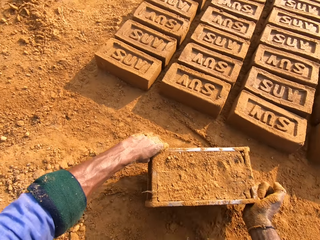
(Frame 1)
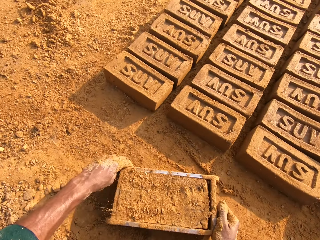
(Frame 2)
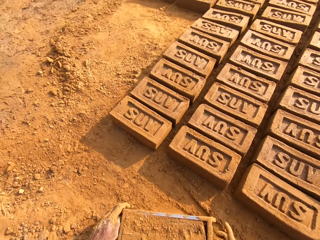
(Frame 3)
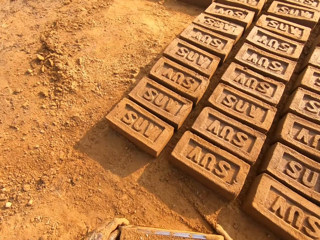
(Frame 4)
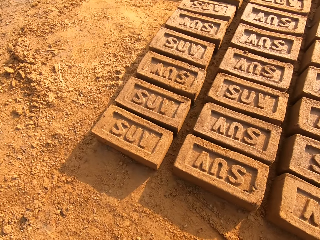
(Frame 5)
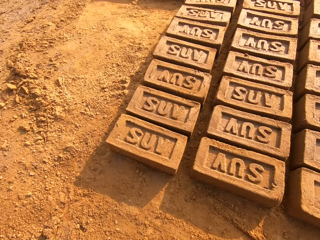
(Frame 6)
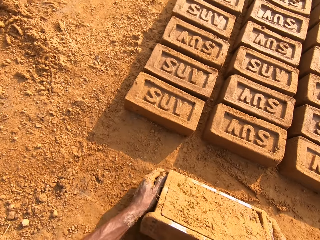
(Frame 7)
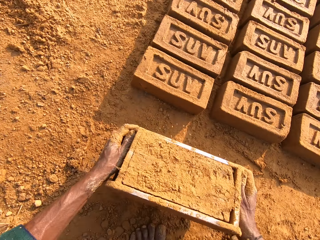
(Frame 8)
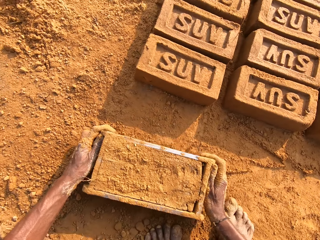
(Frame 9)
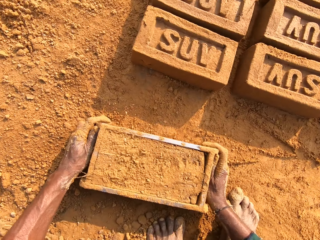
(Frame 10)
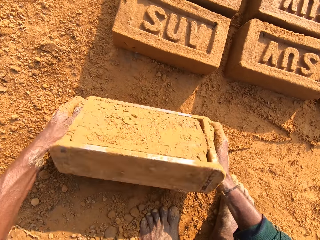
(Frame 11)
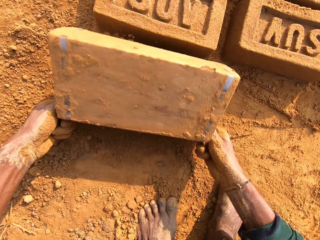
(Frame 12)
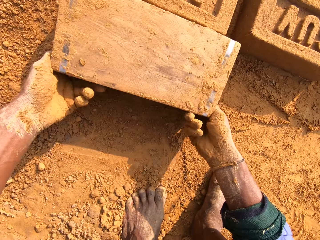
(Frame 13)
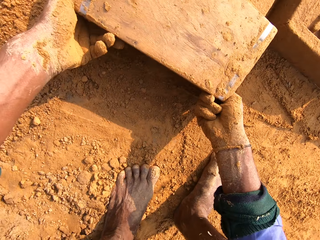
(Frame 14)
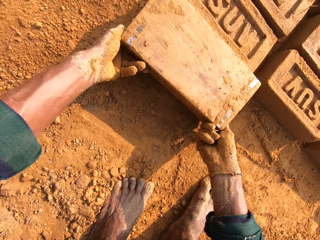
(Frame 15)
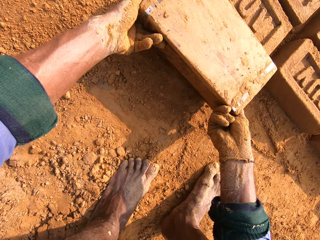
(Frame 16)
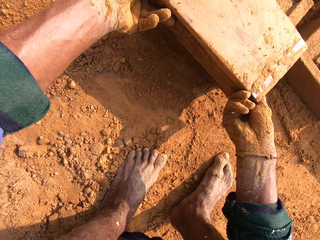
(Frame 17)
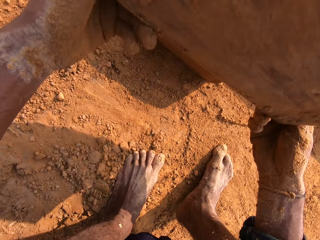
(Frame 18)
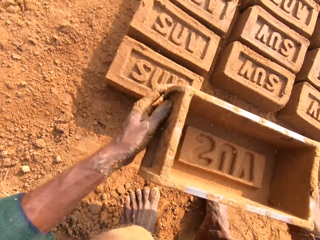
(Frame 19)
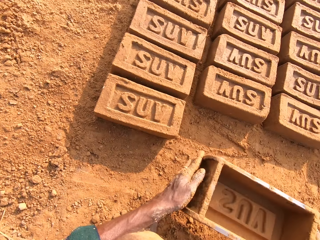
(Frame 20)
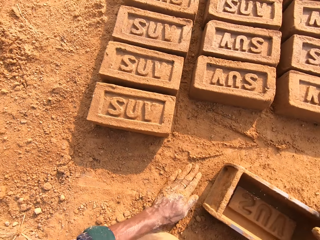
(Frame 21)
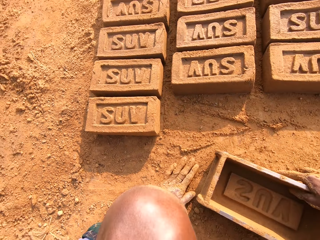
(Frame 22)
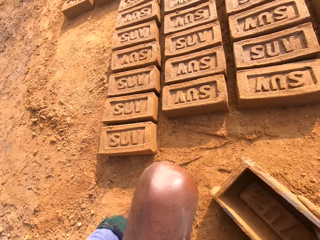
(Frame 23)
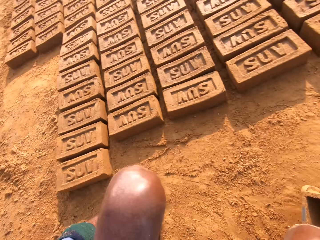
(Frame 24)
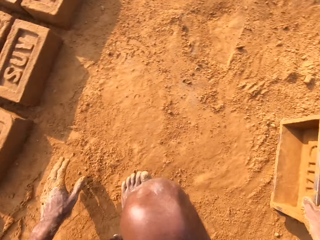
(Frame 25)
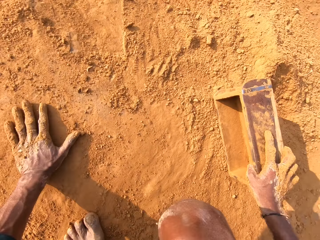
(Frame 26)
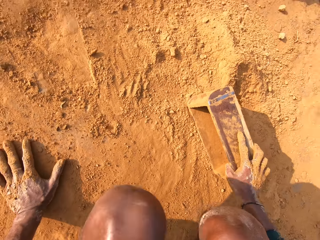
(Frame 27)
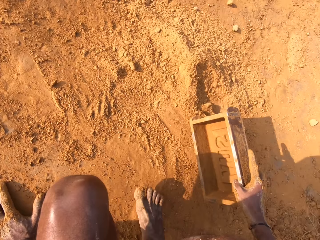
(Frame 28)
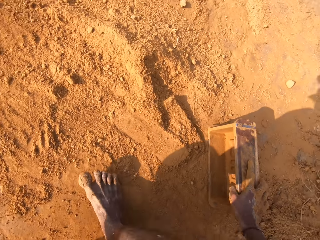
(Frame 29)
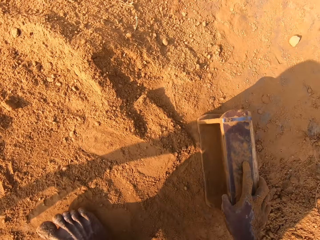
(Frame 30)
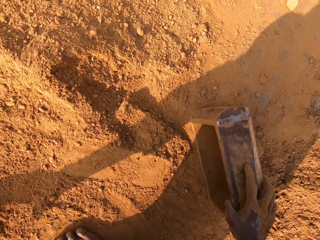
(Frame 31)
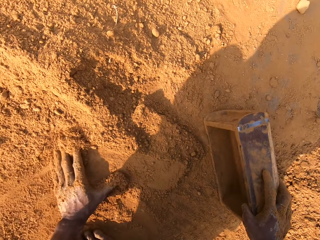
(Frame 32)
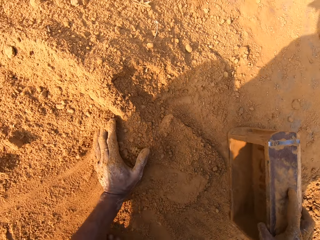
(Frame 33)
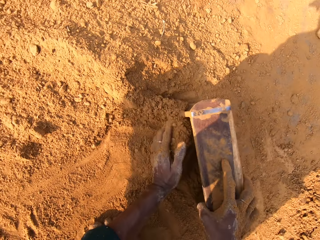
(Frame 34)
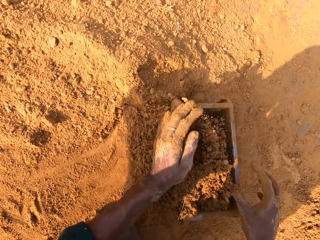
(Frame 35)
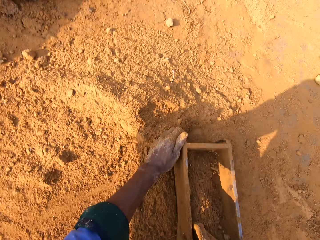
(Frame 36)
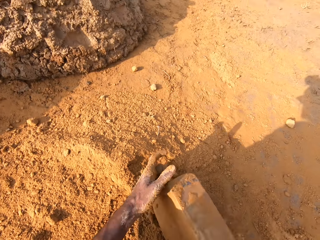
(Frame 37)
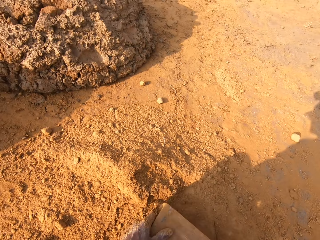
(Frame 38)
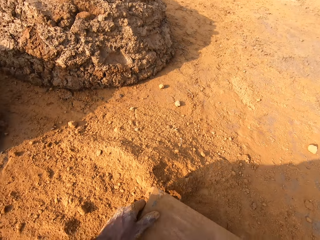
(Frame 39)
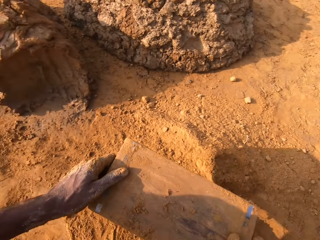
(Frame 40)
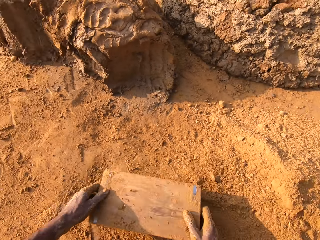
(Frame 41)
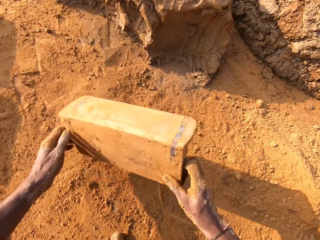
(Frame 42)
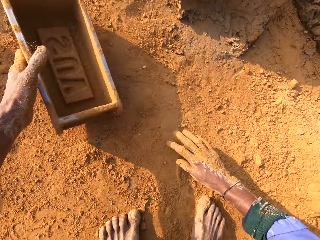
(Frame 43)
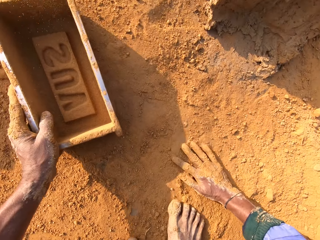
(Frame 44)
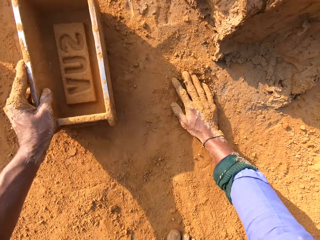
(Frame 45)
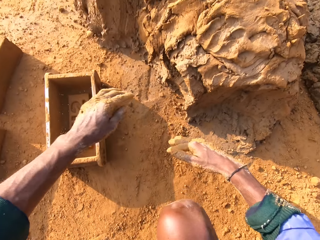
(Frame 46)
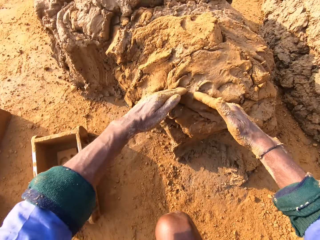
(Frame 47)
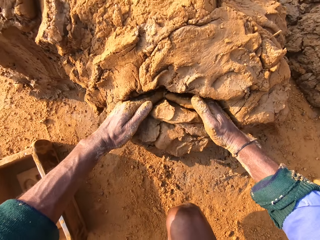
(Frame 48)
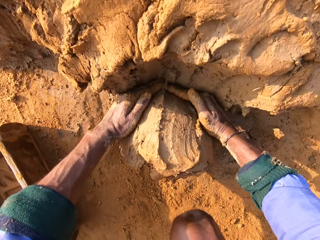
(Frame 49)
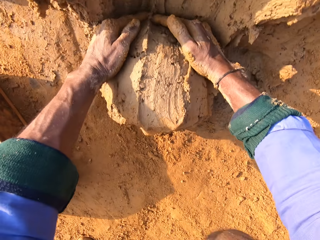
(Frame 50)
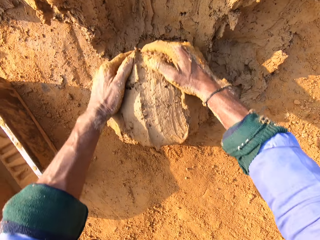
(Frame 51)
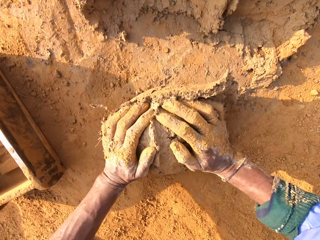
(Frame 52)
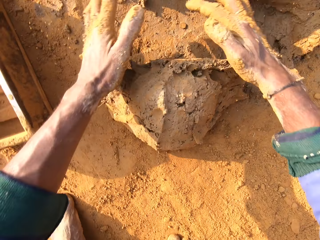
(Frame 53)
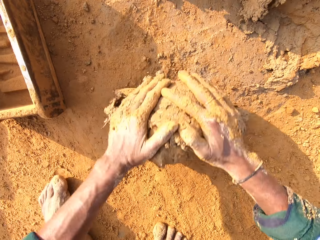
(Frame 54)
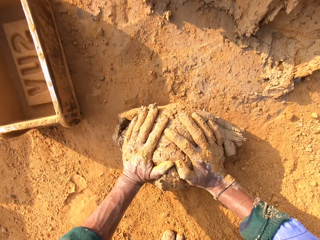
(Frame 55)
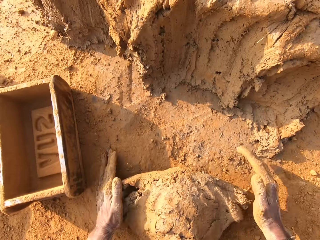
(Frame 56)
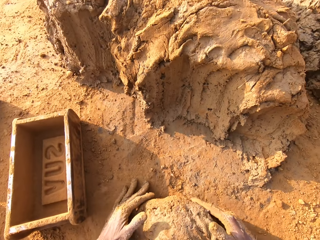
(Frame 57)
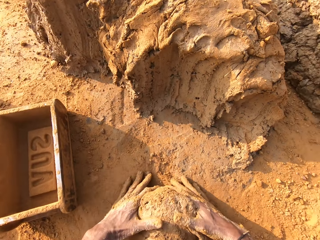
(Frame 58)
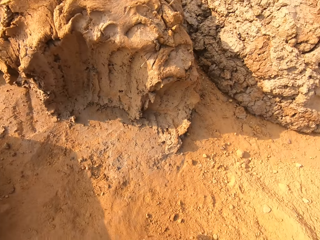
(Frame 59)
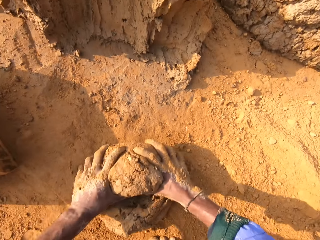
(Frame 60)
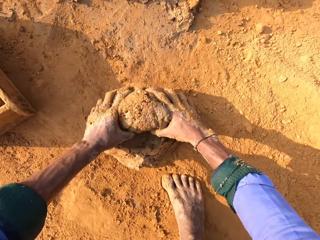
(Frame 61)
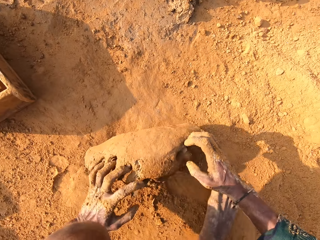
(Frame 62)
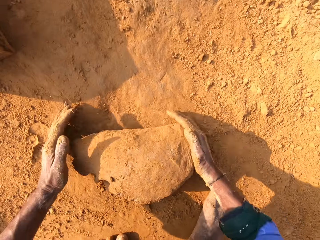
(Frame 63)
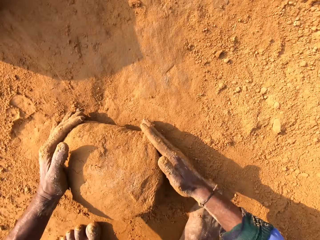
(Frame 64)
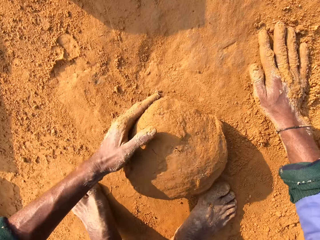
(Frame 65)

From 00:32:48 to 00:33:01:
The camera wearer picks up the brick mould and carries the brick mould. They put the brick mould down. They turn the brick mould. They remove the clay mould from the brick mould. They put the brick mould on the ground. They put the soil in the brick mould. They pour the soil. They put the brick mould on the ground. They touch the soil. They cut the clay mould or mud. They roll the mud. They turn the clay mould.

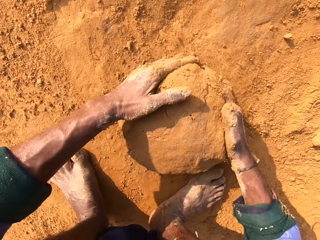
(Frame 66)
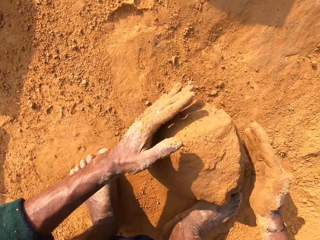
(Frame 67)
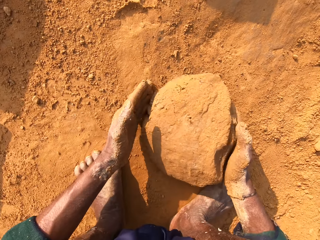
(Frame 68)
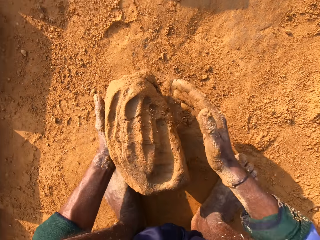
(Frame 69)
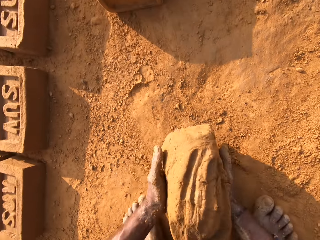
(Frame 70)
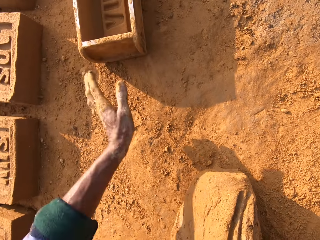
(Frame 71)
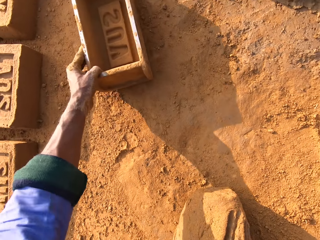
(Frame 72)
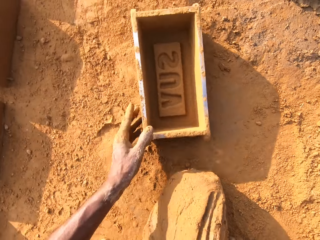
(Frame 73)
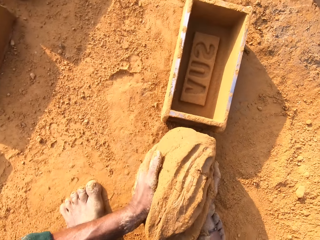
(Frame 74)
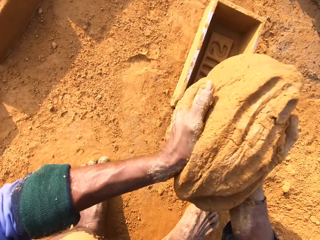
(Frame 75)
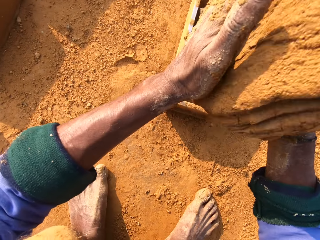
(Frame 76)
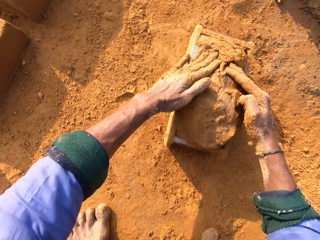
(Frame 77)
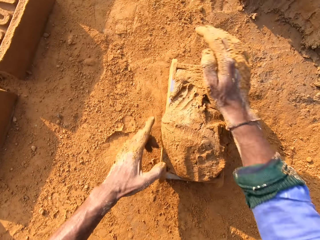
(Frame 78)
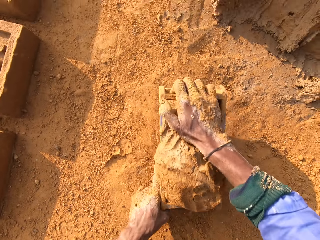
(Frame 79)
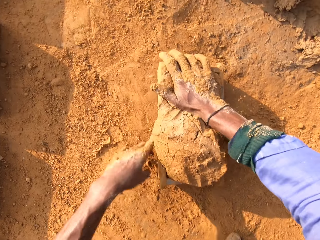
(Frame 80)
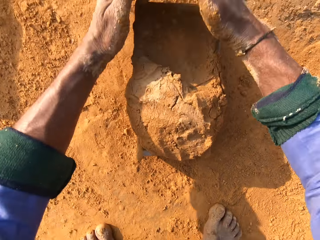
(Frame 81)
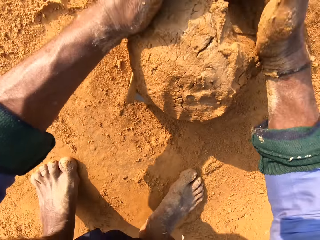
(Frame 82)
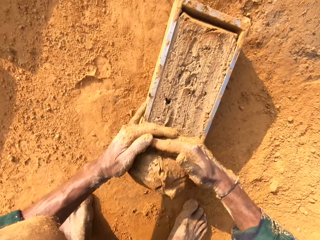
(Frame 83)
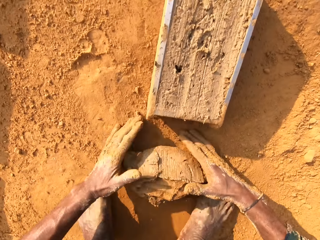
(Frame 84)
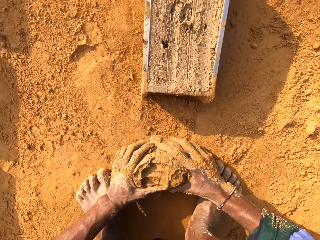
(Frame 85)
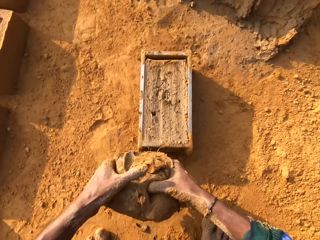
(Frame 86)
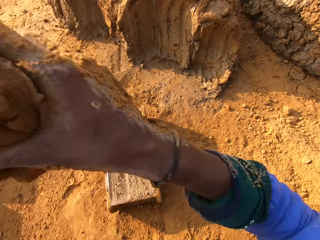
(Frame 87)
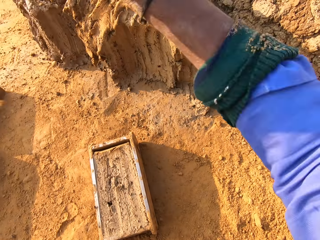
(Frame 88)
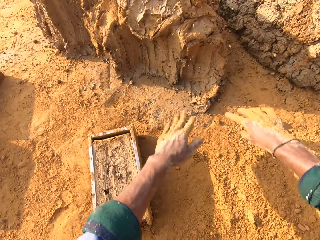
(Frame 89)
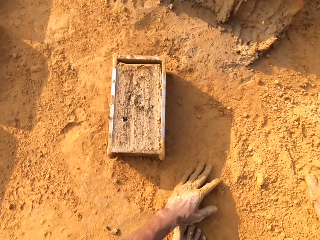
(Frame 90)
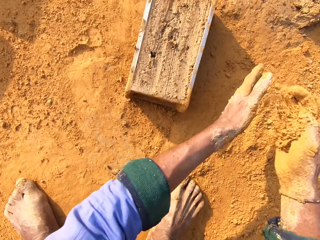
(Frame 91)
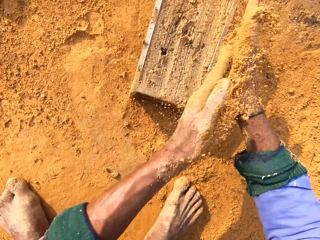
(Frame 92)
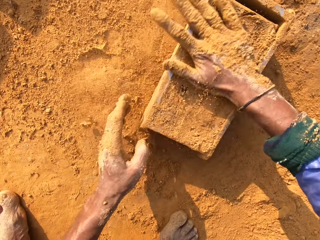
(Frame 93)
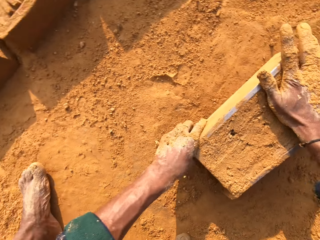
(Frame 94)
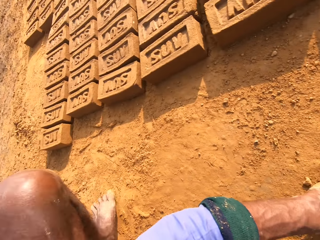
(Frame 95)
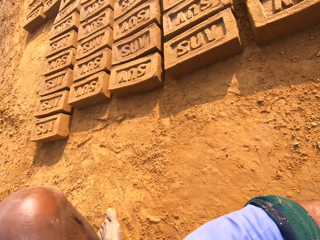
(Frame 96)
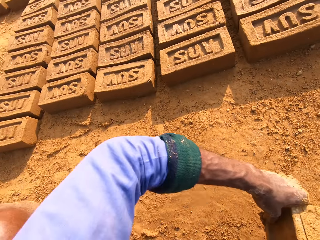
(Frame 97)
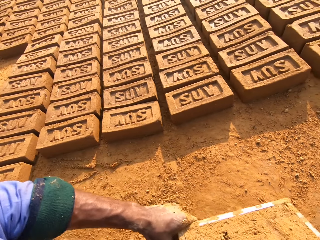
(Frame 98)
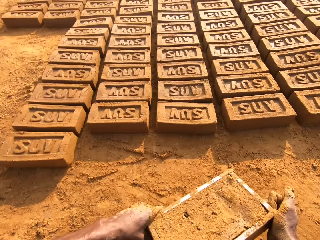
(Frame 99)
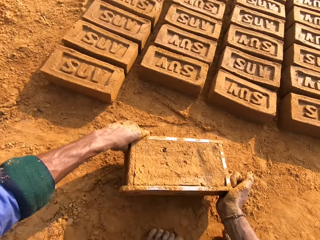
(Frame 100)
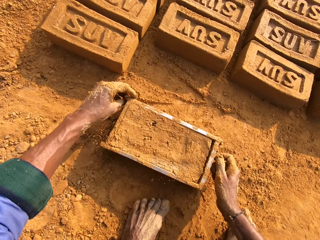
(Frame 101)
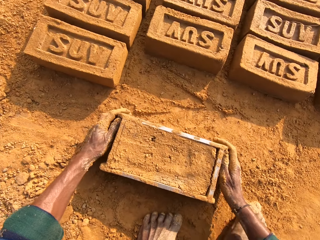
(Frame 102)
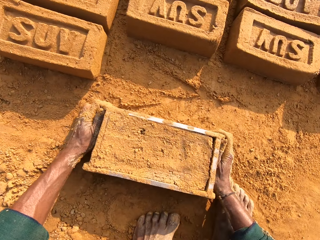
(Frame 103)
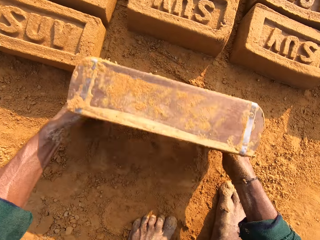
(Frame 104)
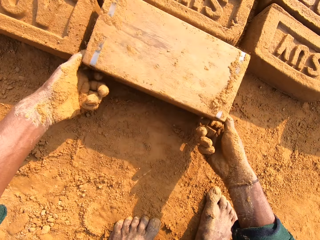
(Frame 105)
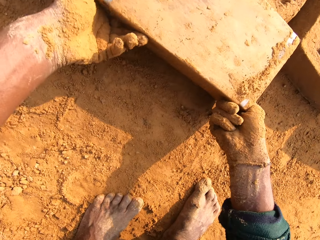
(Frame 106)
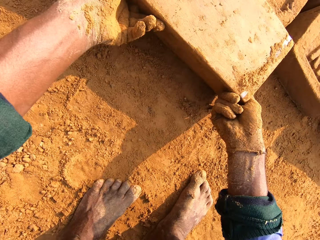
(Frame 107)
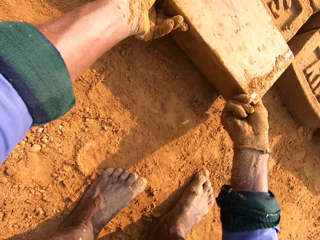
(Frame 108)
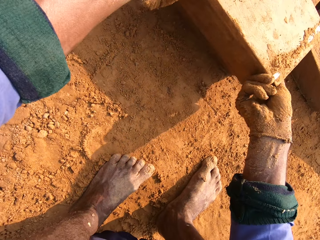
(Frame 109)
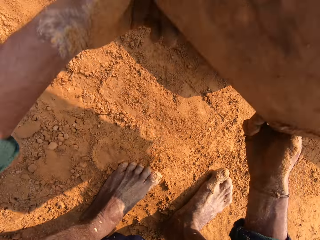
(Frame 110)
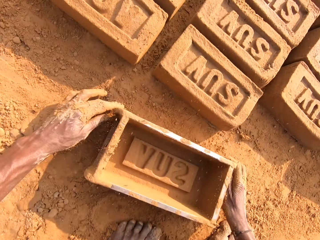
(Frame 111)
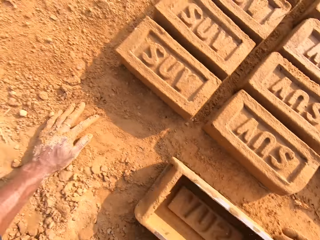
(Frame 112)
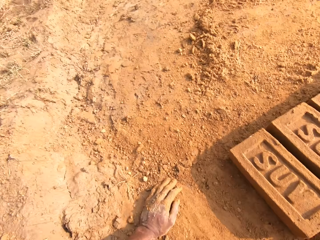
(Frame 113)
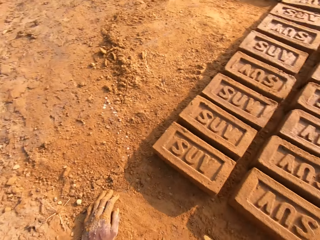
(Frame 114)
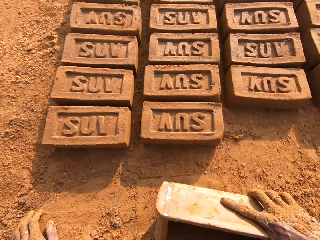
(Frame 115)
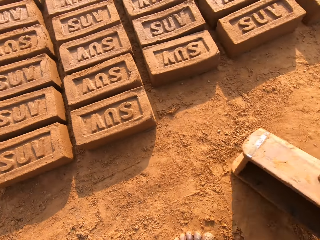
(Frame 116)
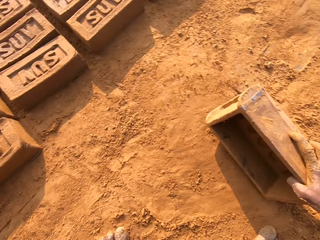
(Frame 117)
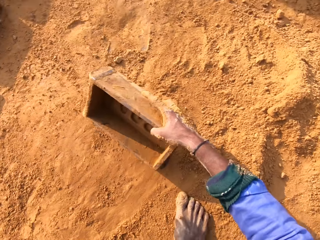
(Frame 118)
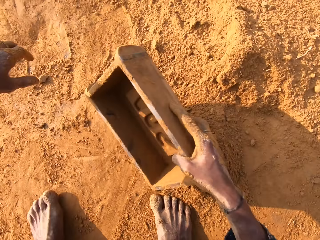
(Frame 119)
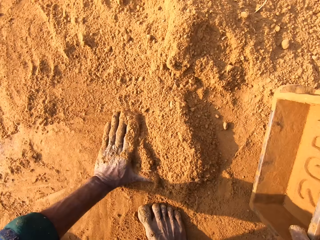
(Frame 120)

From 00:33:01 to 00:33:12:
The camera wearer takes the clay mould or mud. They take the brick mould. They put the clay mould in the brick mould. They press the mud. They cut the clay mould. They take the clay mould. They lift up the hand. They throw the mud. They scoop the soil. They rub the hands with the soil. They put the soil to the mud. They pick up the brick mould and carry the brick mould. They put the brick mould down. They turn the brick mould. They remove the clay mould from the brick mould. They put the brick mould on the ground.
